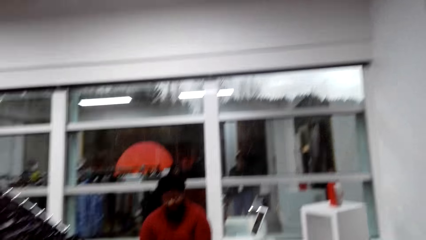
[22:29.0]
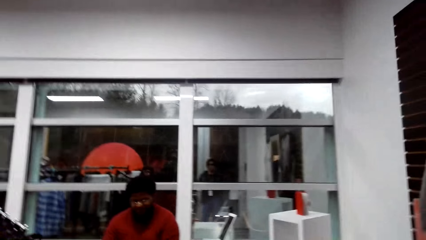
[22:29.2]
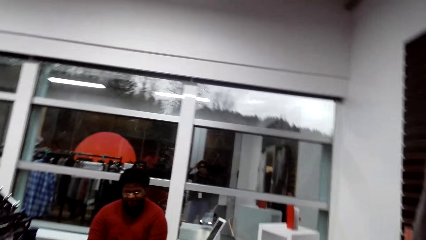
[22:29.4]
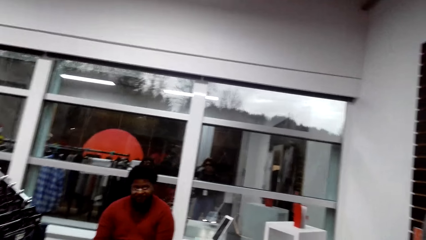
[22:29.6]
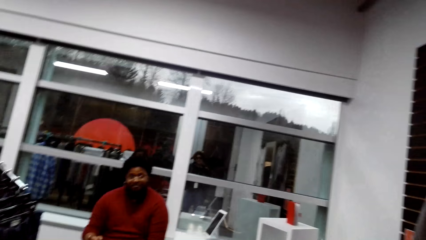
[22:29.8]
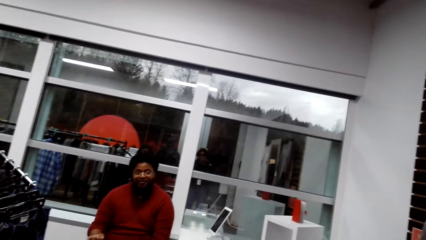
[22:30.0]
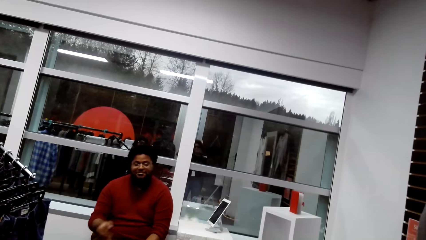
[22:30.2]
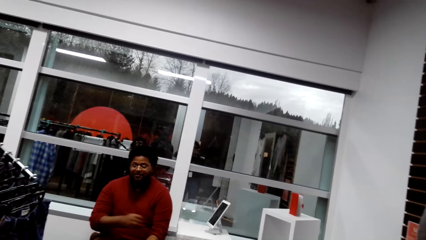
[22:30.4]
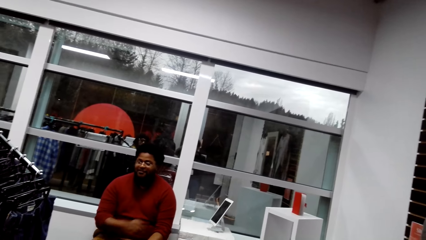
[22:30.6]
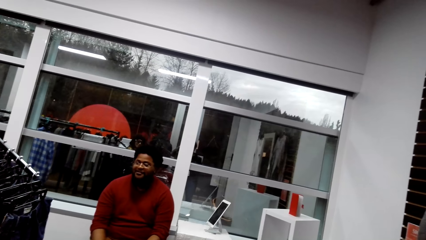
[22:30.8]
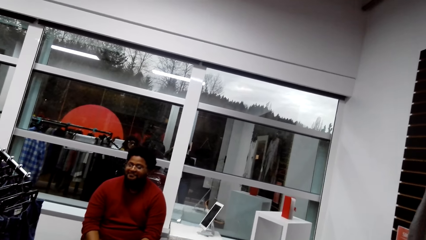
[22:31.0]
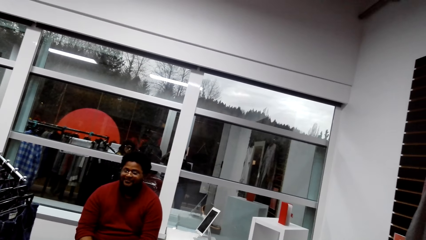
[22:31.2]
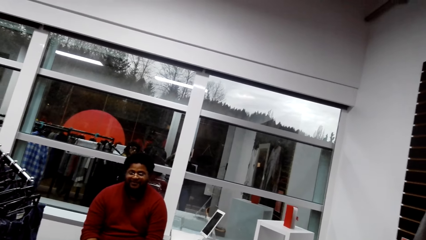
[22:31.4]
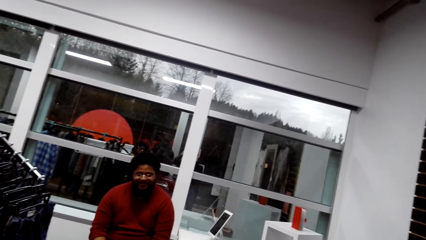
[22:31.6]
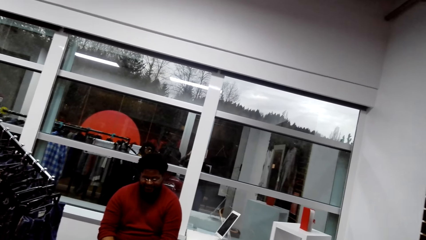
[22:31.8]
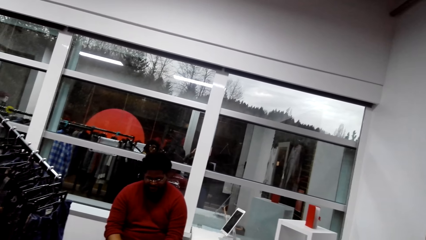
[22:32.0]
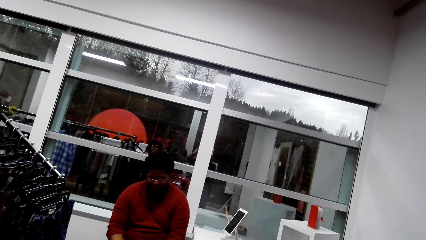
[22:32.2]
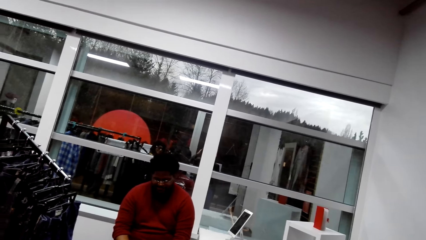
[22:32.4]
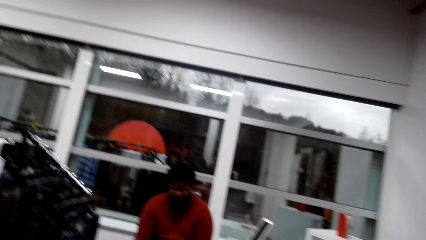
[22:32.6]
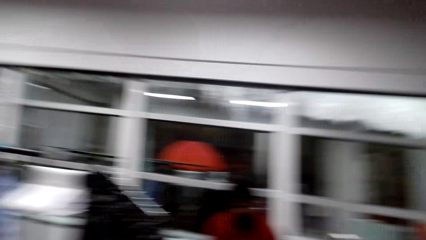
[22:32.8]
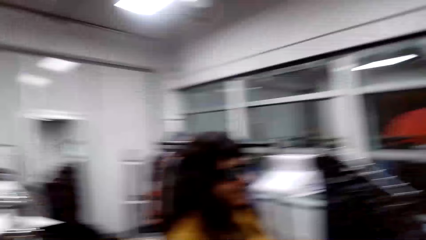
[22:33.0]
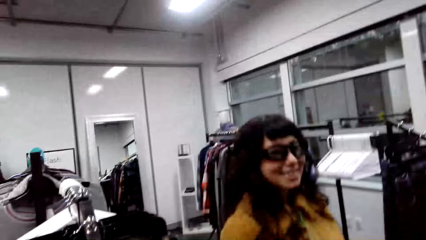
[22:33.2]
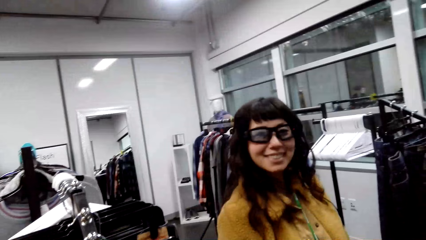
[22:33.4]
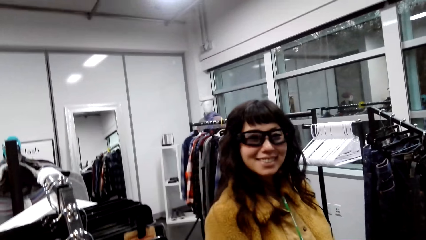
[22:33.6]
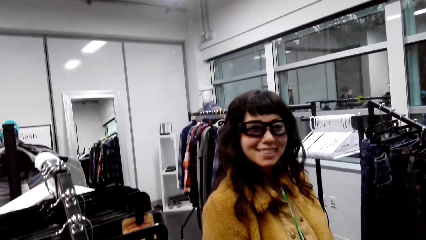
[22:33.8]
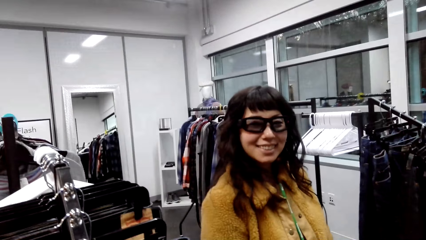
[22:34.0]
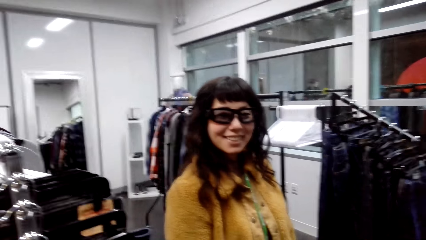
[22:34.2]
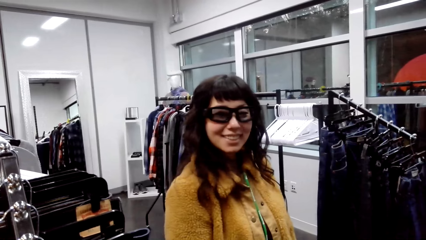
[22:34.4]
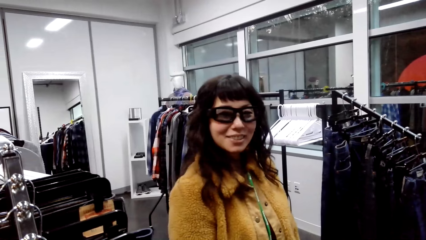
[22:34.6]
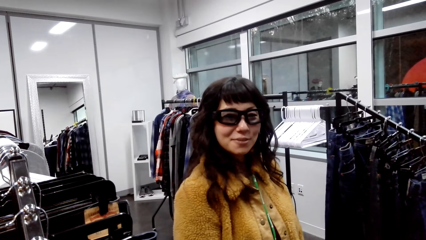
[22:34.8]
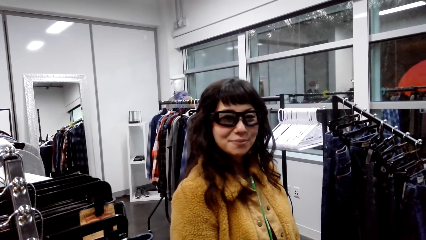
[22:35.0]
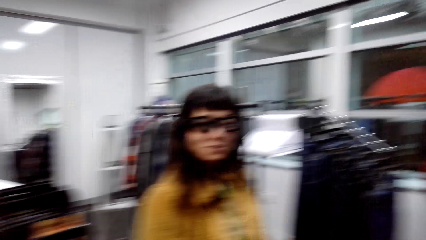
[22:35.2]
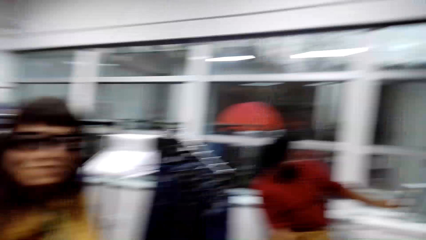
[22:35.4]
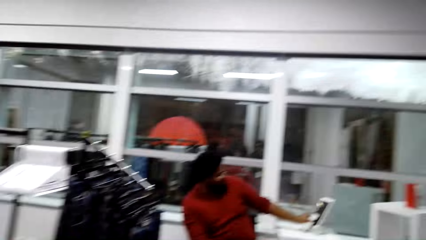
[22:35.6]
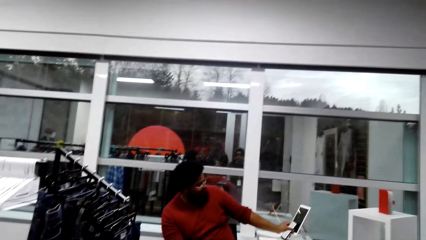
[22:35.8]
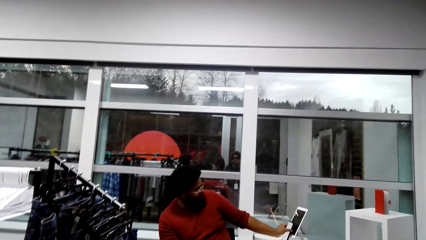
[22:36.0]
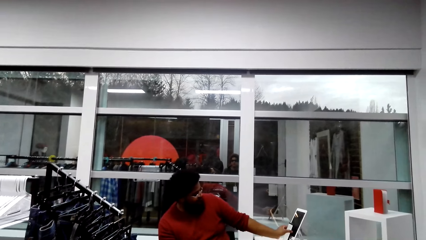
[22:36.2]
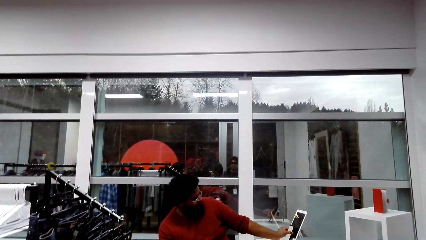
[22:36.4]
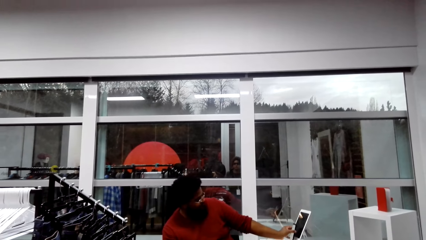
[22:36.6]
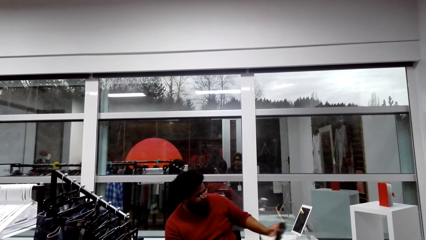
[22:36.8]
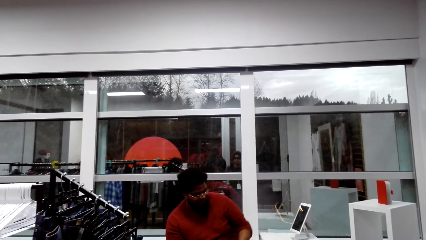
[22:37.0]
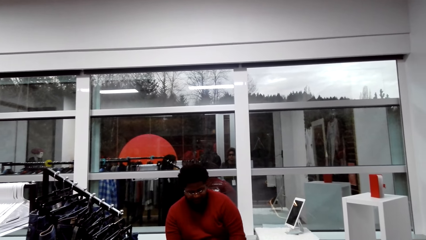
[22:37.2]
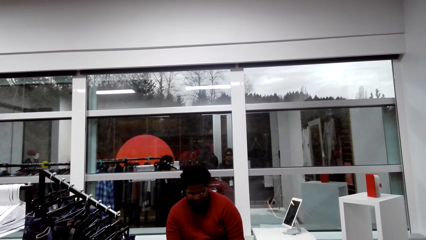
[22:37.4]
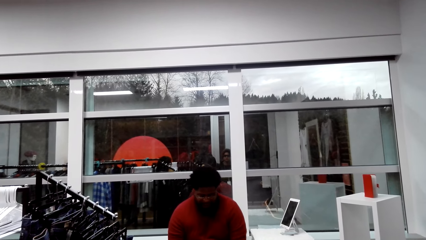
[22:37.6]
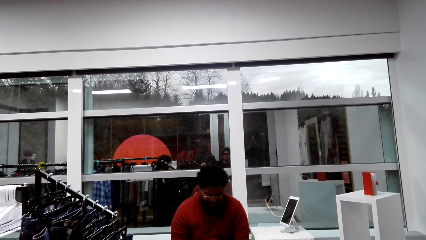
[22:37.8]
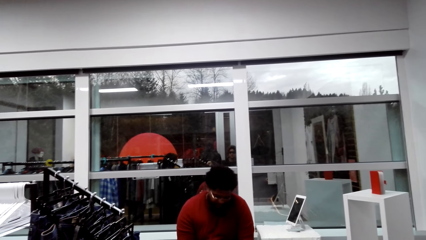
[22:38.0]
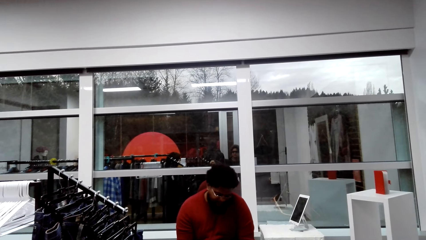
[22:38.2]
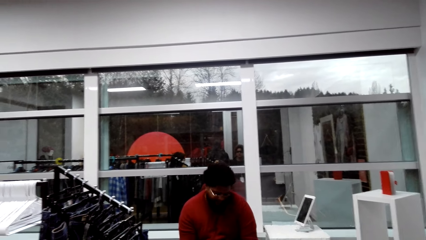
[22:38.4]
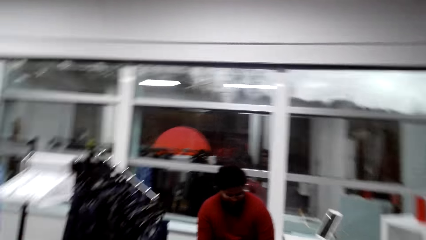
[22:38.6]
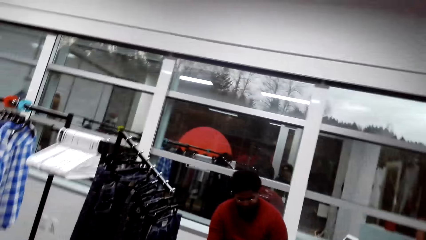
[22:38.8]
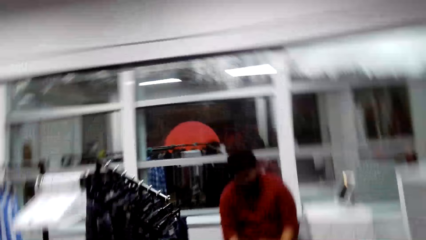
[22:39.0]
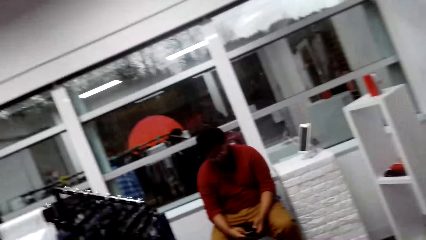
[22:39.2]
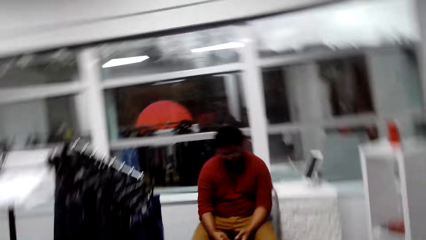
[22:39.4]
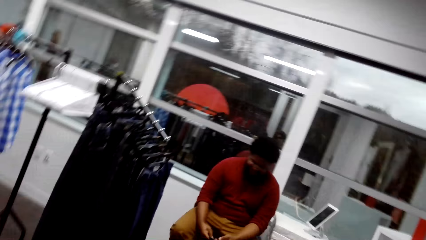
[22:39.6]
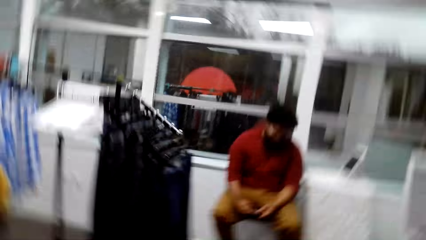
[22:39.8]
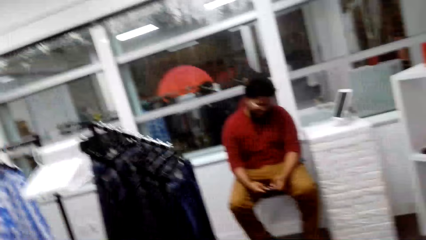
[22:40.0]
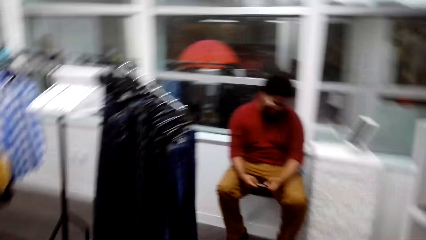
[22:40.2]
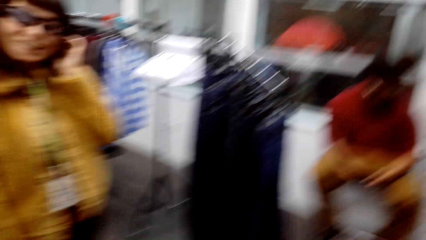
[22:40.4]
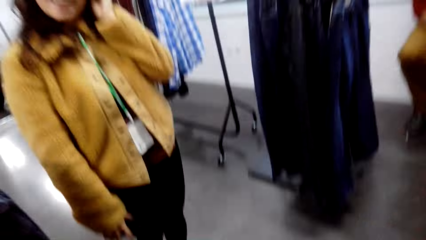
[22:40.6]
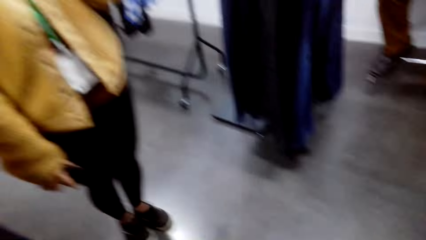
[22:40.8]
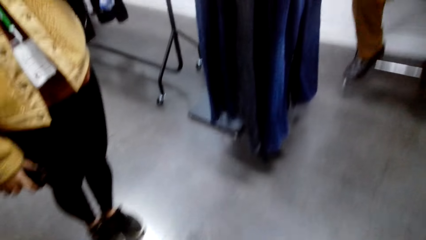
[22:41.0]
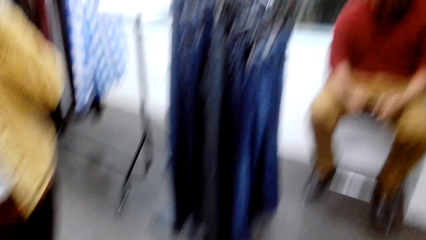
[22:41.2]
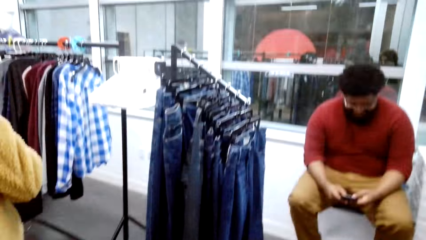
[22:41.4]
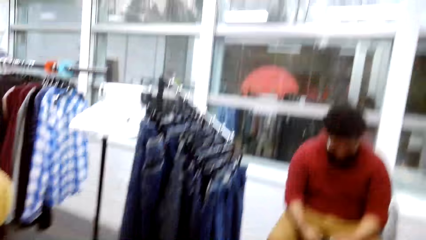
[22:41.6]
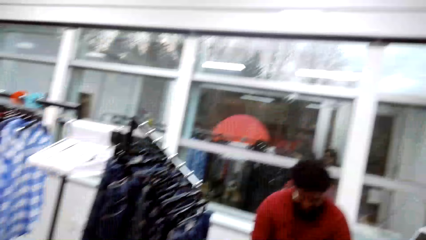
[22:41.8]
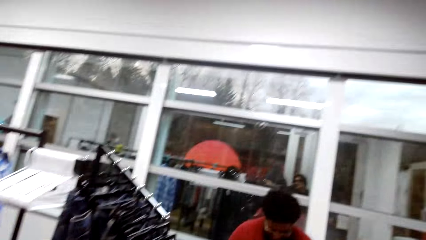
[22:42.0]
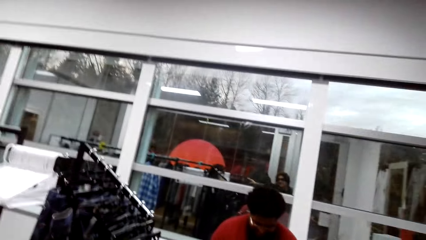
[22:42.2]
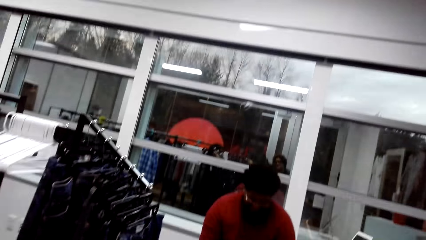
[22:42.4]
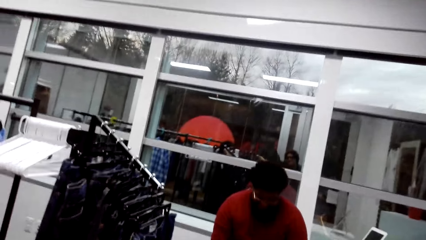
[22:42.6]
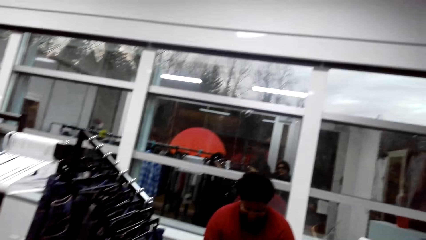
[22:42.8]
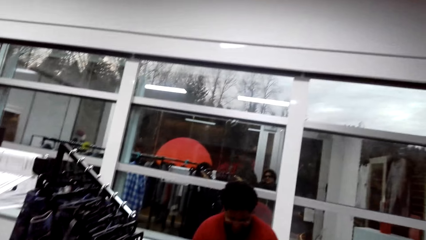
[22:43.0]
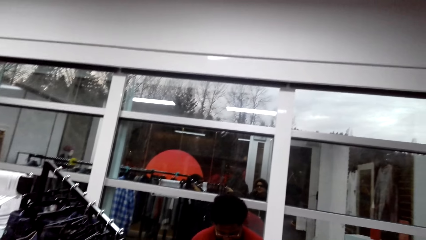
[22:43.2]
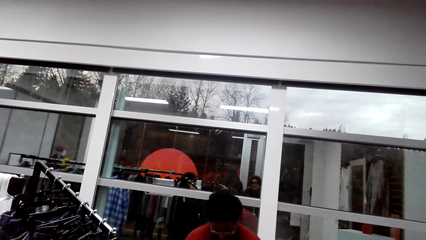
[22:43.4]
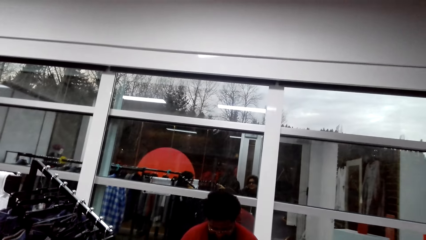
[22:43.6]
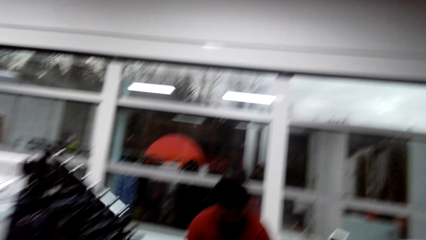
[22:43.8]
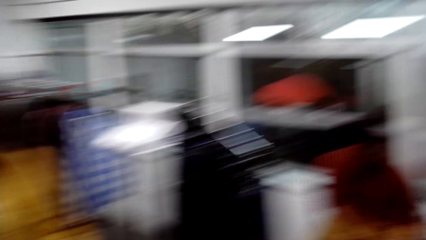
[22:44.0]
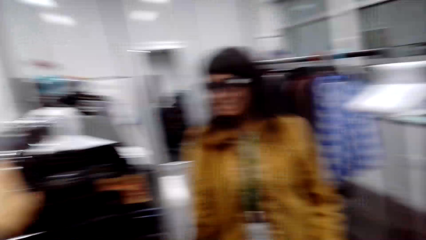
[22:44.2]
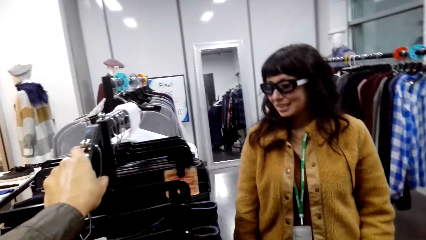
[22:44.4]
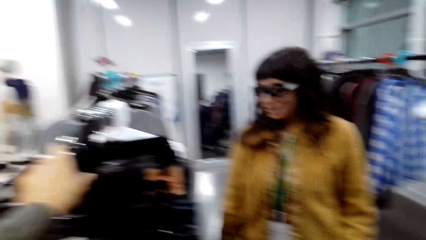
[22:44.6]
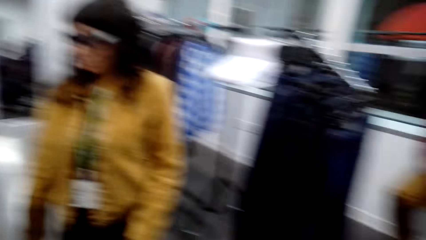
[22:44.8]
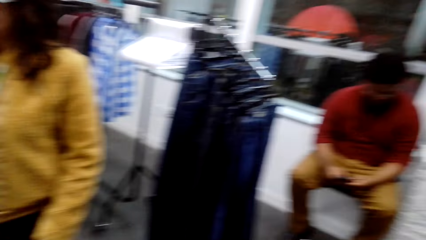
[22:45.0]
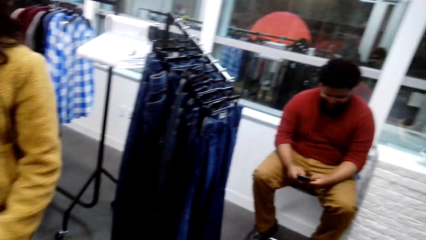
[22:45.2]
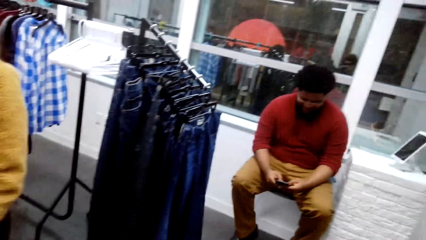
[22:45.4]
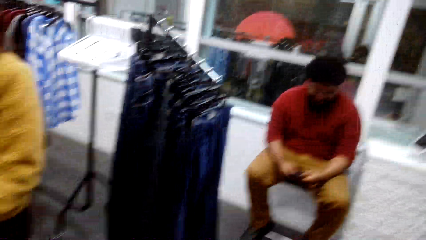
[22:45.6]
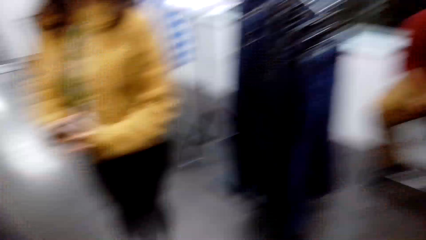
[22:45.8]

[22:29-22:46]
The camera wearer turns around. They talk to a woman. The woman looks at the camera wearer. The camera wearer looks around. They turn around. They laugh in the room. They look around.
